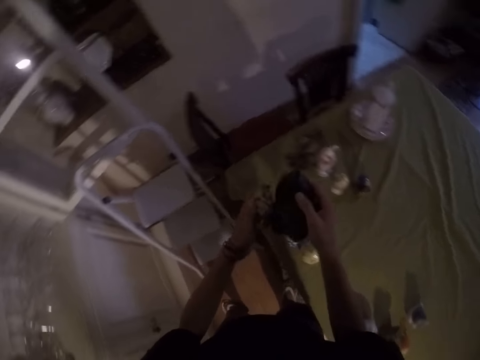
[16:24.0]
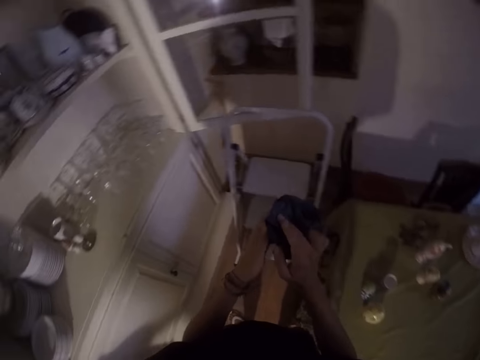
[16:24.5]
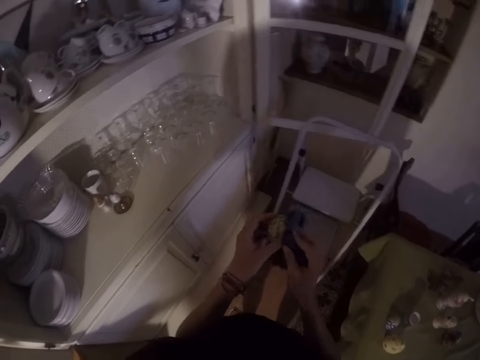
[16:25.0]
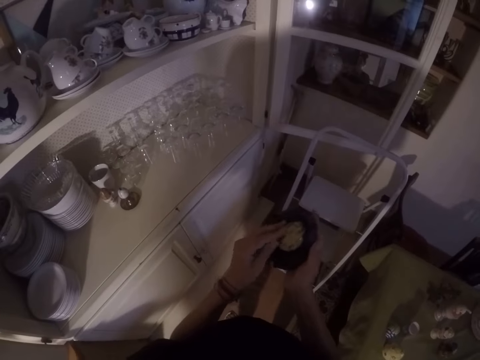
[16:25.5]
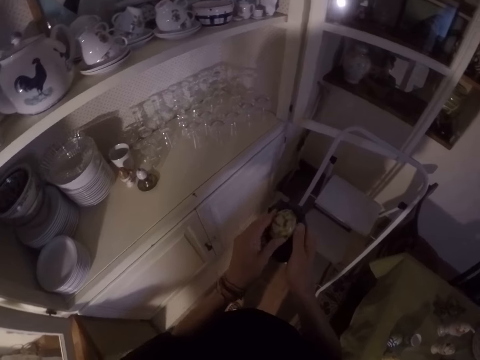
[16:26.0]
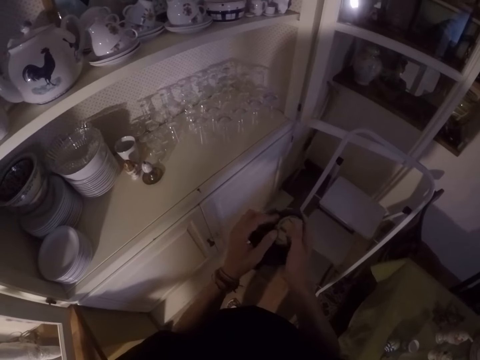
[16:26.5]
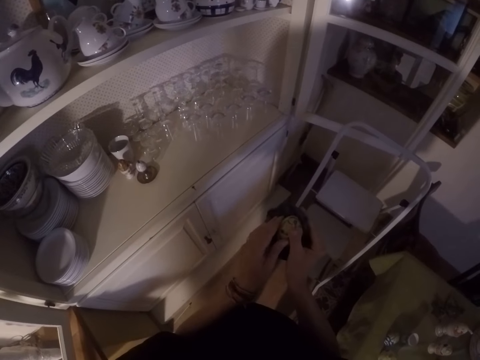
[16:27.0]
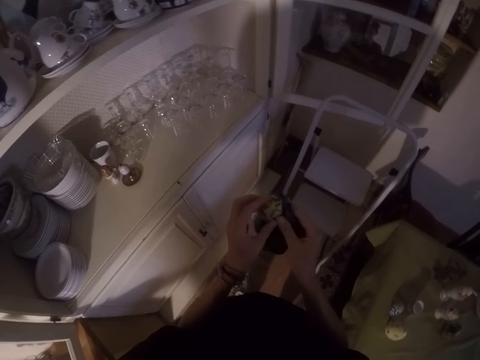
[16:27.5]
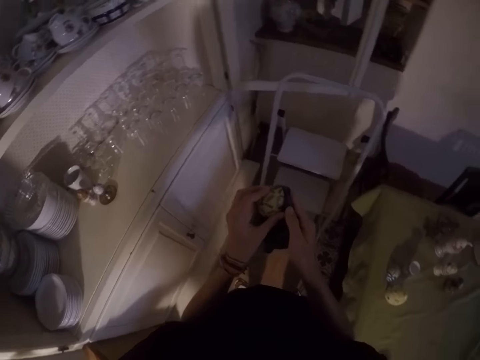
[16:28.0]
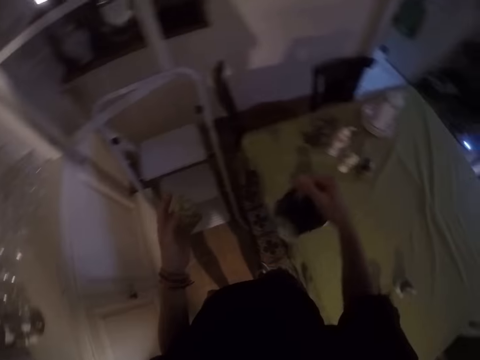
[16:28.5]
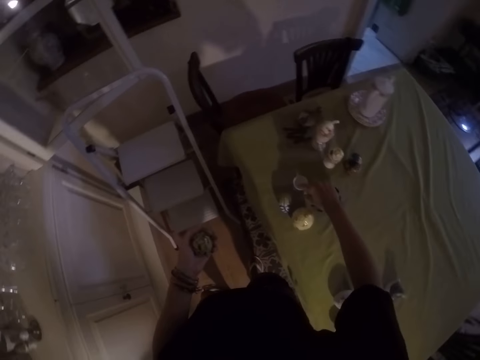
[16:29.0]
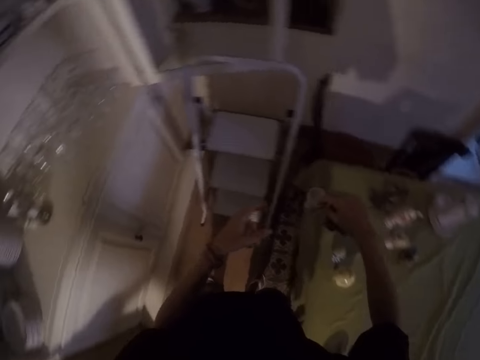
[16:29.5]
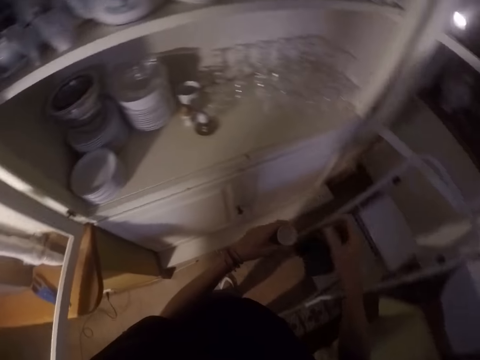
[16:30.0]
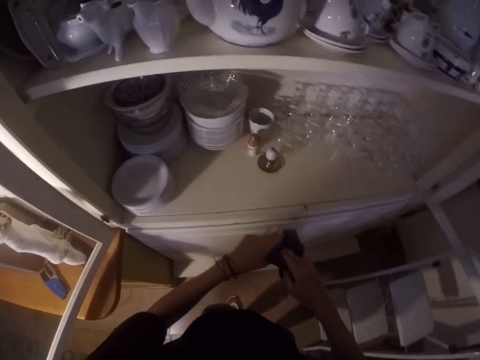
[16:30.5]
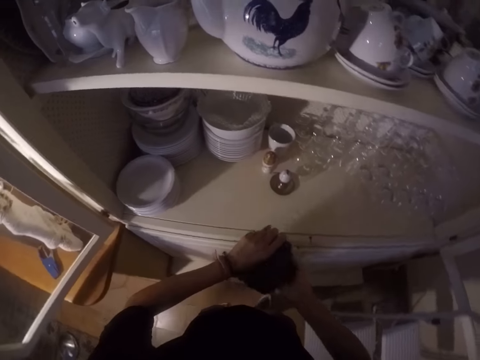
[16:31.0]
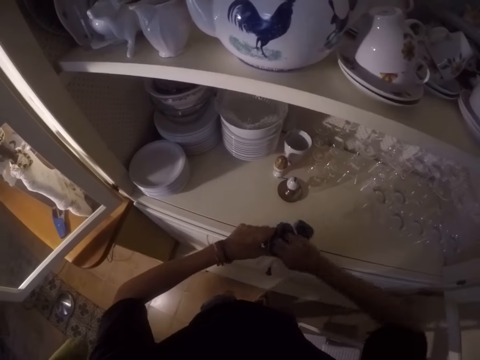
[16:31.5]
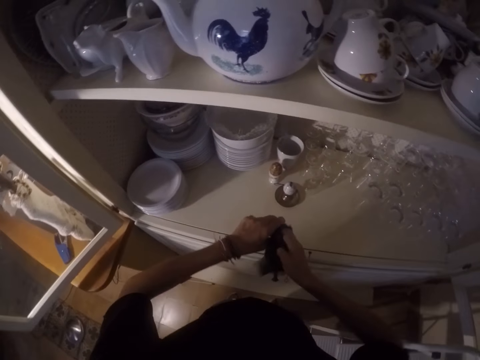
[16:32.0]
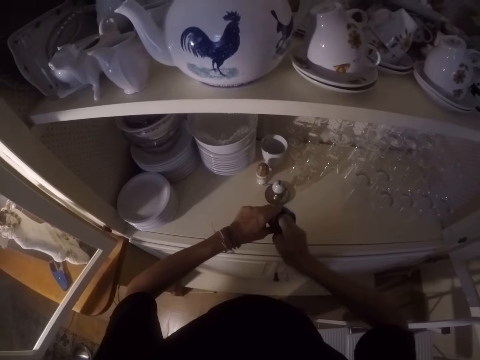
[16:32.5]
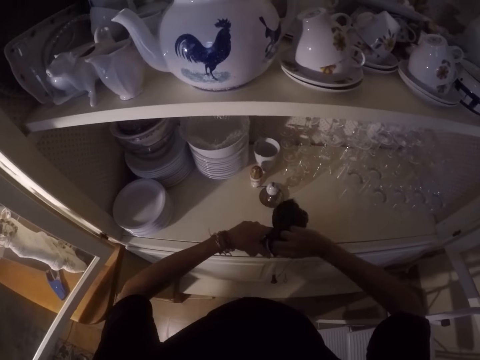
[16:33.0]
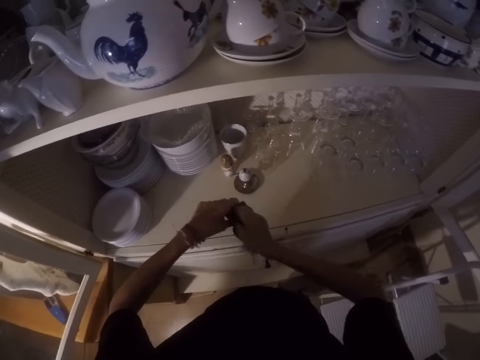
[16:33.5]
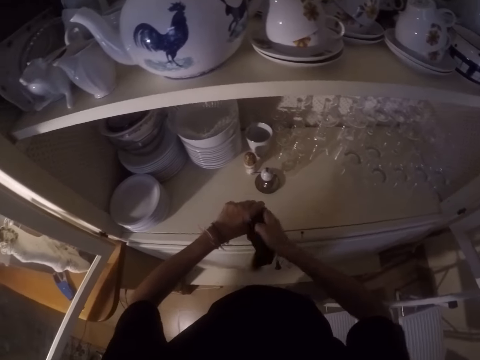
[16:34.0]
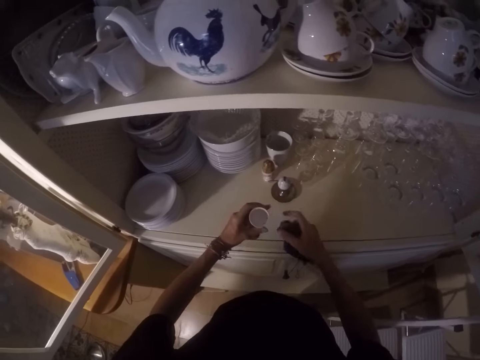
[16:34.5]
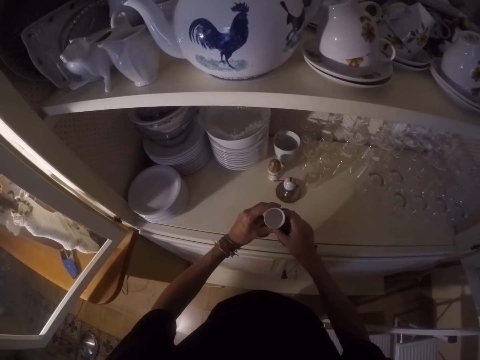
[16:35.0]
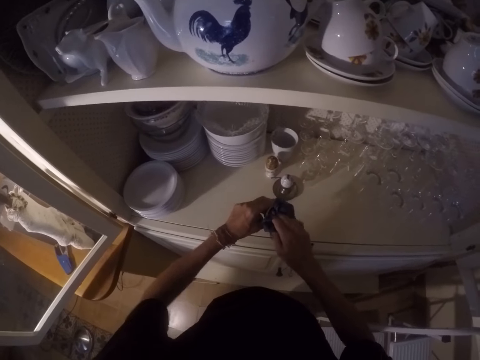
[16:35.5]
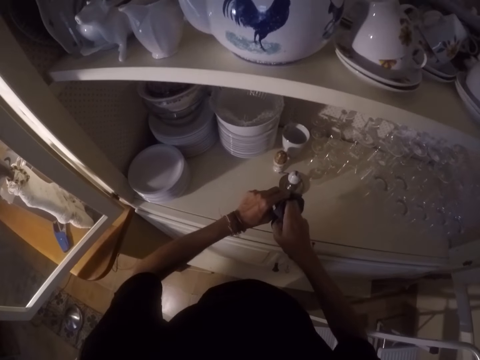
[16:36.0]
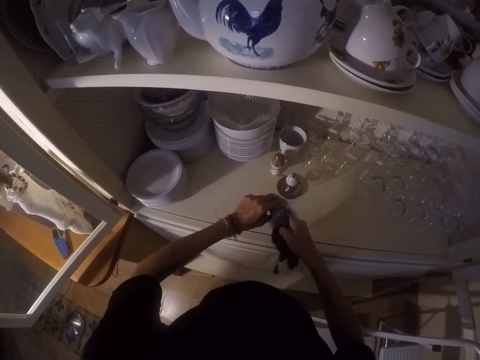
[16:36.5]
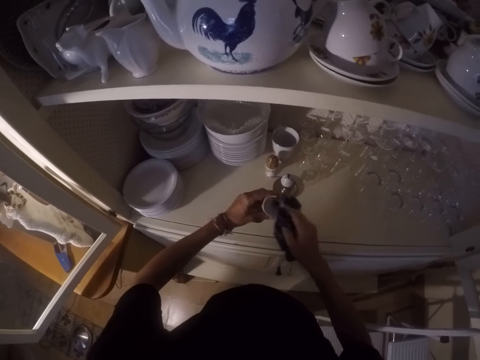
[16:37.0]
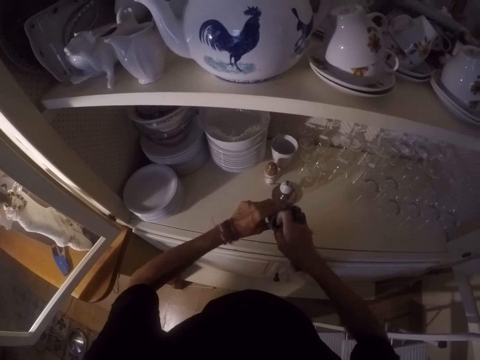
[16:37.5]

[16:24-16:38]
The camera wearer wipes the shell with the towel. They pick up a shell from the table. They wipe the shell with the towel.

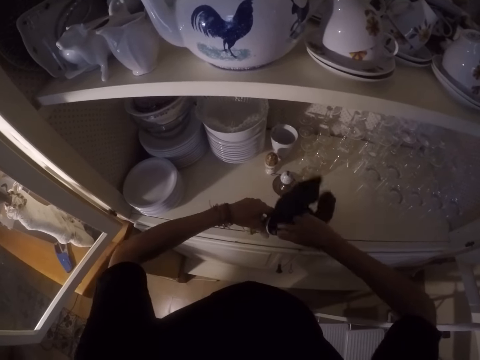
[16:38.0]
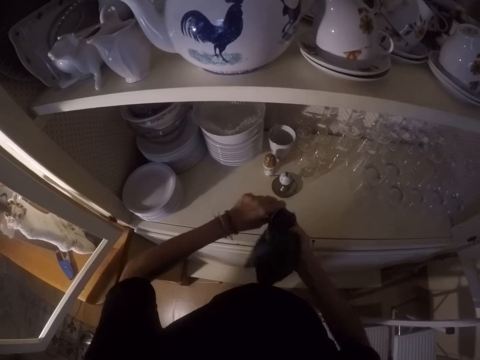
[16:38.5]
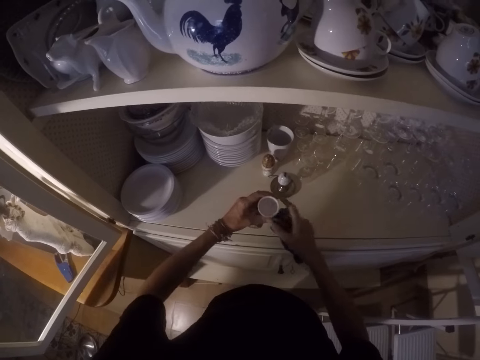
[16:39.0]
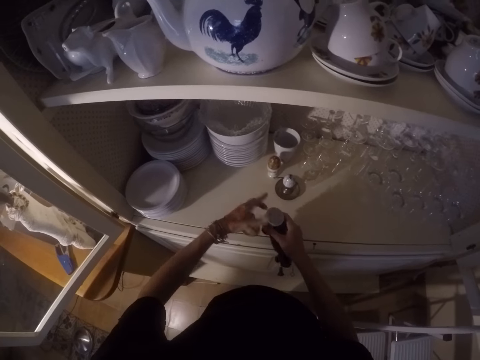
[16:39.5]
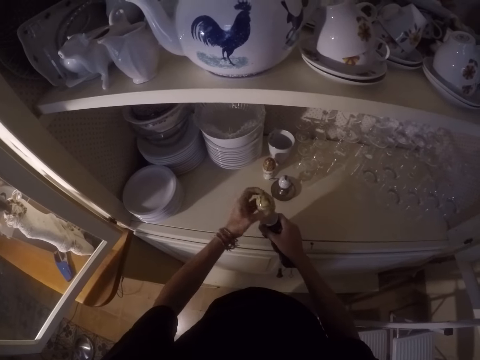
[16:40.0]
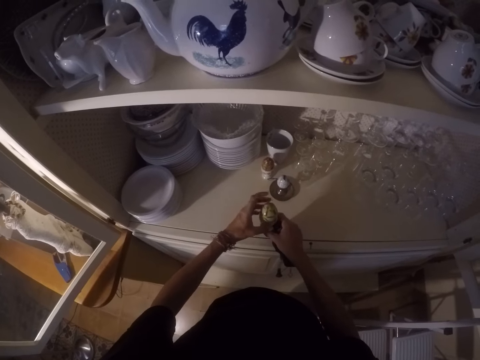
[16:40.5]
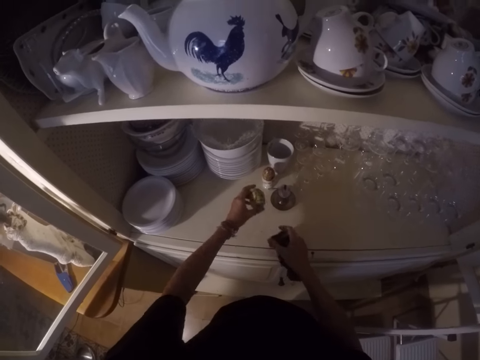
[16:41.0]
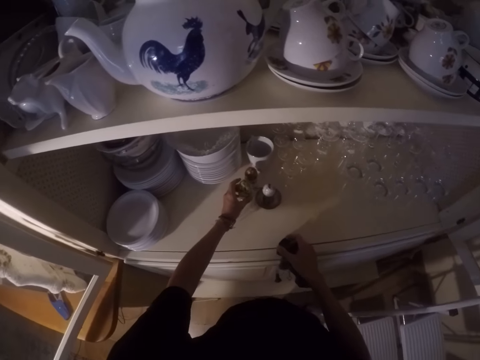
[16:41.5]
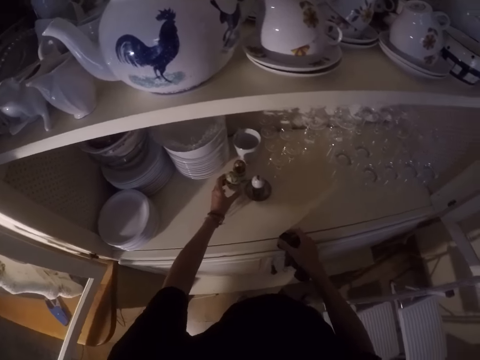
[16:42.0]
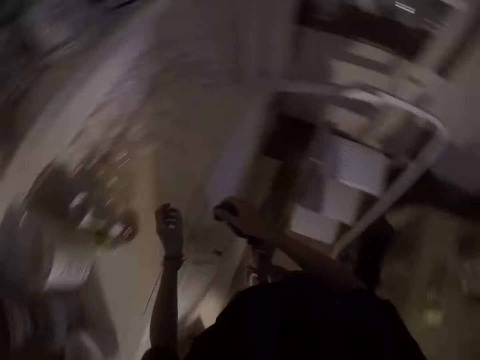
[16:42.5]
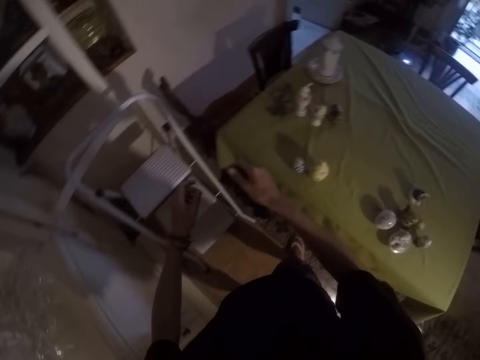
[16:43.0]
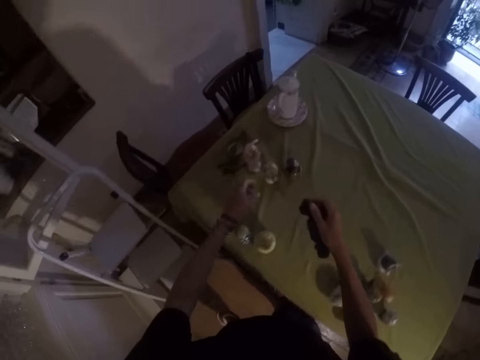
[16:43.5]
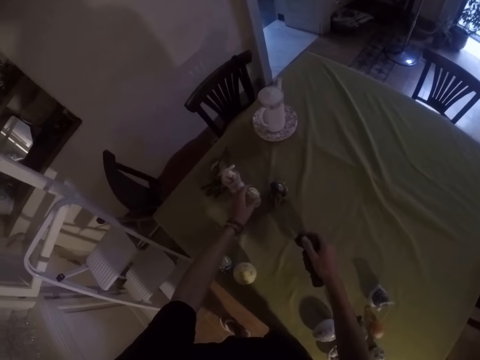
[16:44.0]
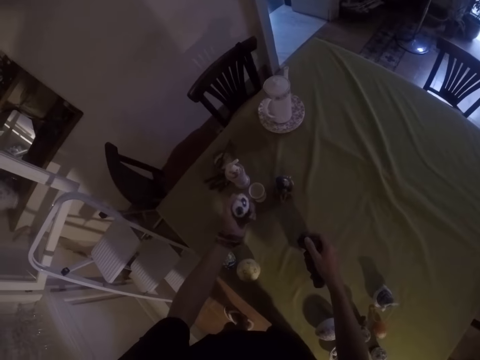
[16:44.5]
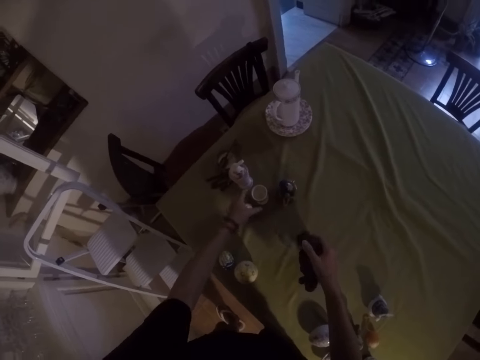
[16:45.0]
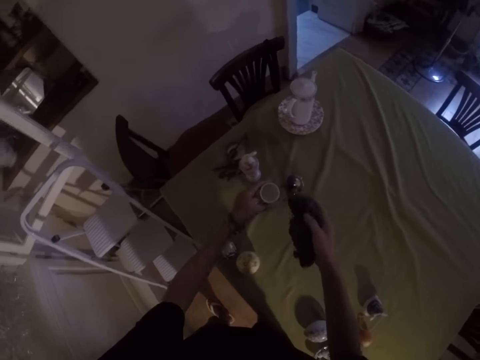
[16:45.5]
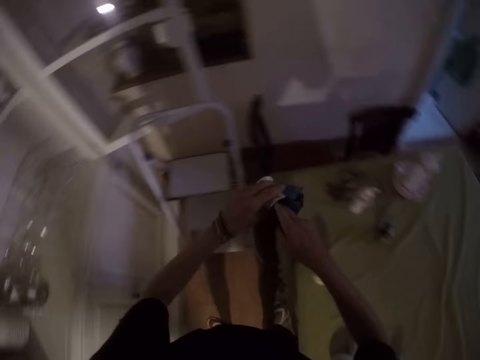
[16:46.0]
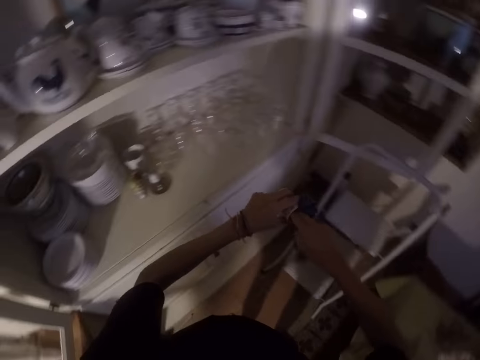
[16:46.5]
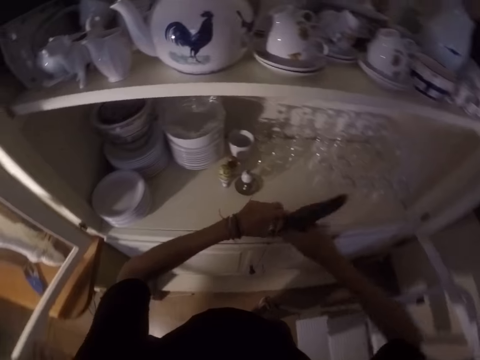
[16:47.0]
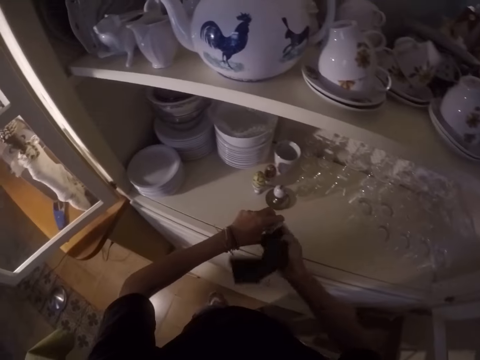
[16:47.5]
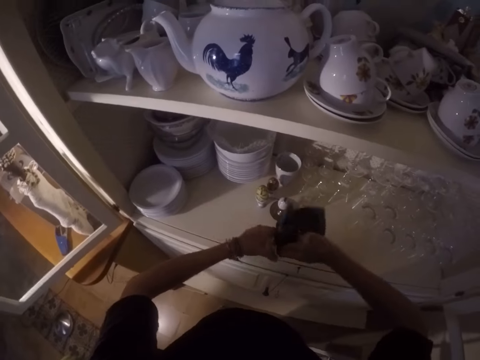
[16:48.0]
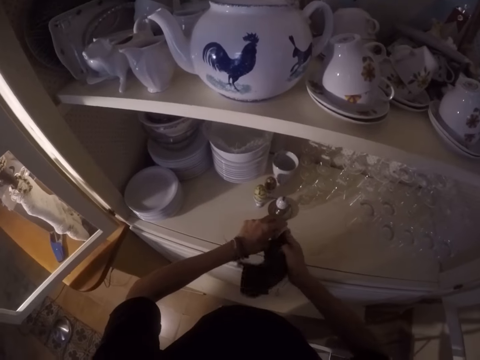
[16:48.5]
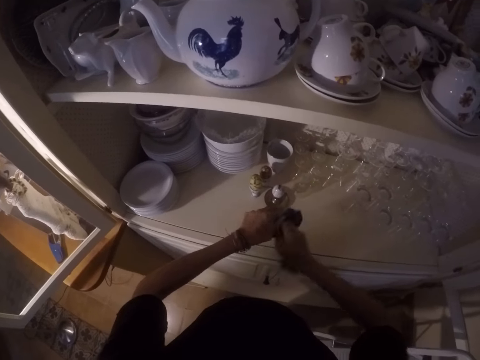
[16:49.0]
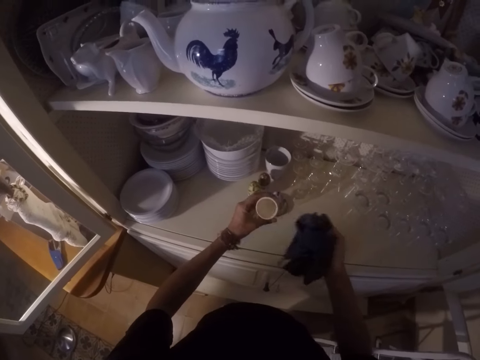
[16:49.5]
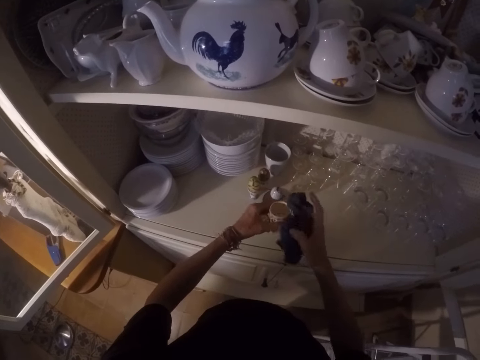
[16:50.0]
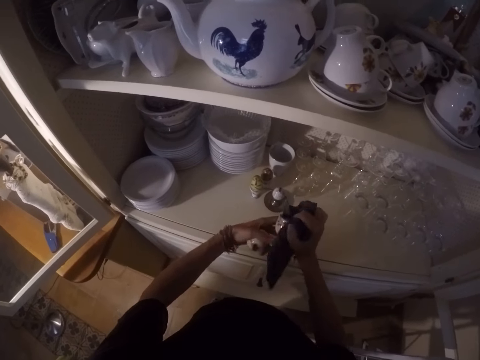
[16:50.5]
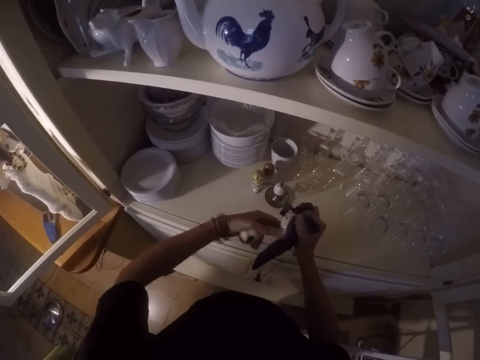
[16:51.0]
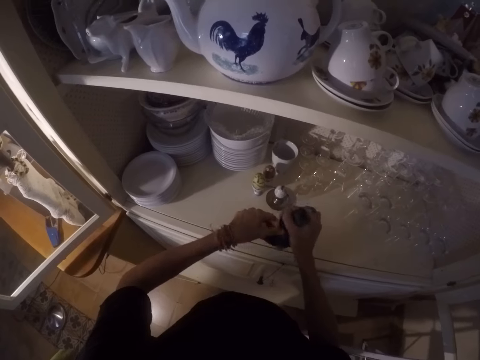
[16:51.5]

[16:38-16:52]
The camera wearer puts shells on the other shell. They place the shells in the cabinet. They move their hand. They pick up a shell from the table. They hold the shell. They pick up a shell from the table. They wipe the shell with the towel.
